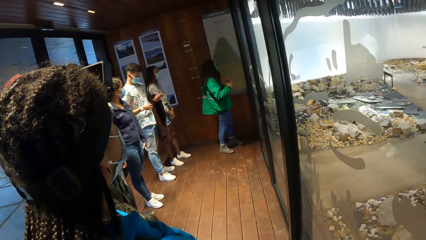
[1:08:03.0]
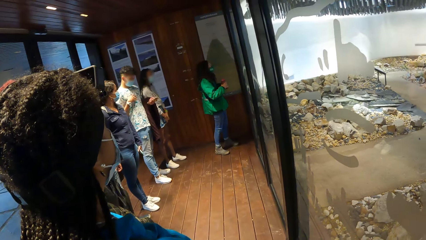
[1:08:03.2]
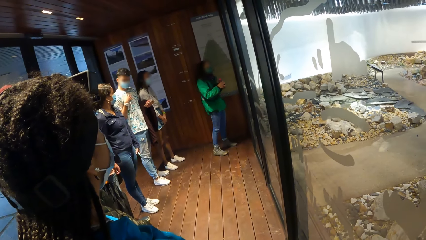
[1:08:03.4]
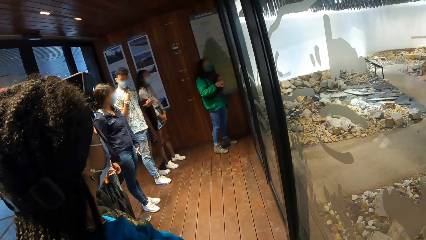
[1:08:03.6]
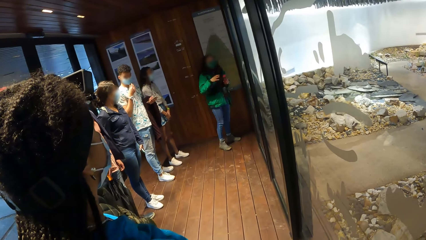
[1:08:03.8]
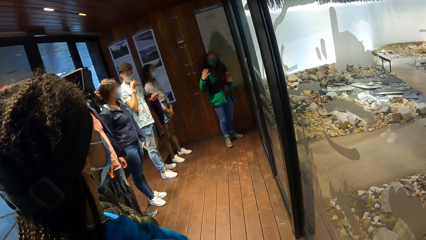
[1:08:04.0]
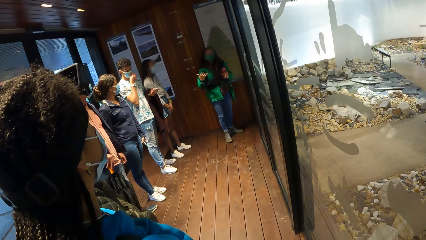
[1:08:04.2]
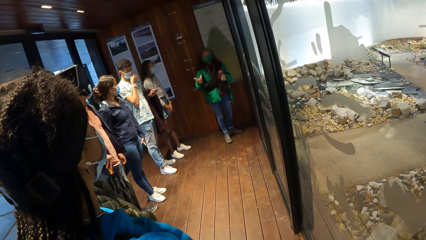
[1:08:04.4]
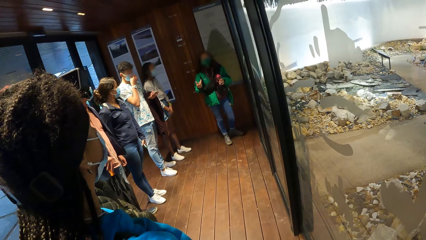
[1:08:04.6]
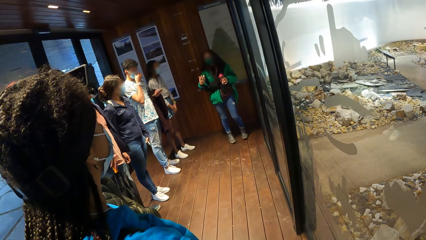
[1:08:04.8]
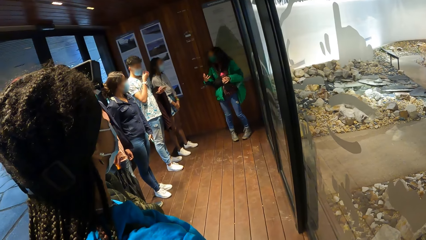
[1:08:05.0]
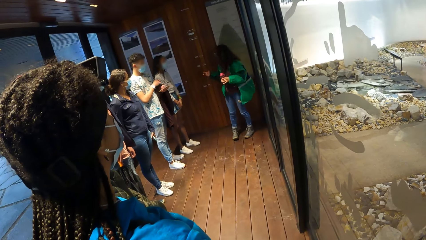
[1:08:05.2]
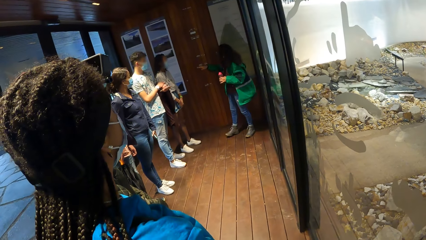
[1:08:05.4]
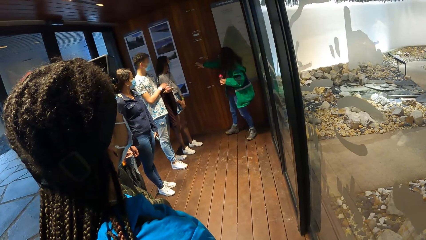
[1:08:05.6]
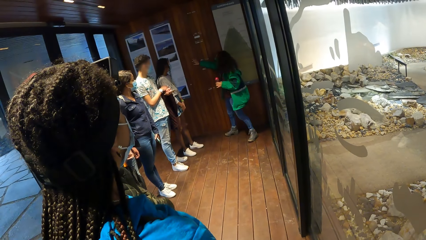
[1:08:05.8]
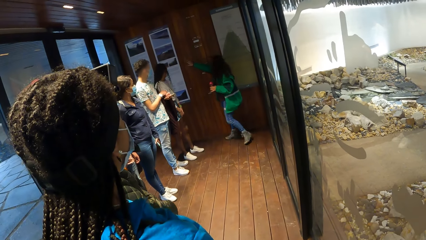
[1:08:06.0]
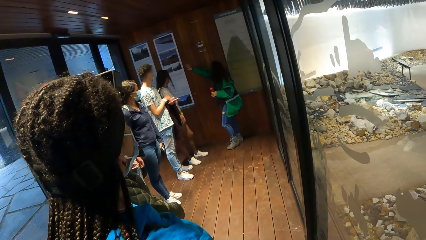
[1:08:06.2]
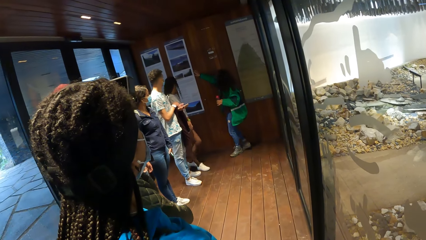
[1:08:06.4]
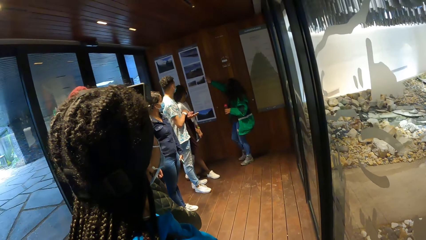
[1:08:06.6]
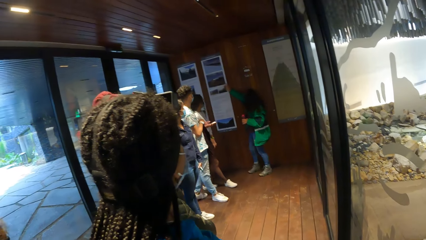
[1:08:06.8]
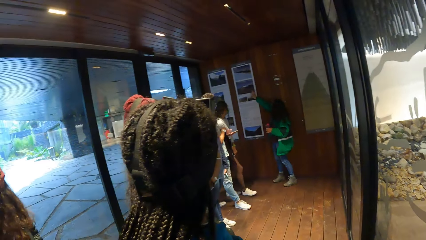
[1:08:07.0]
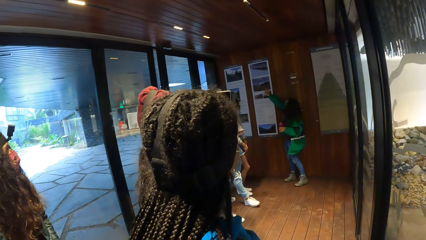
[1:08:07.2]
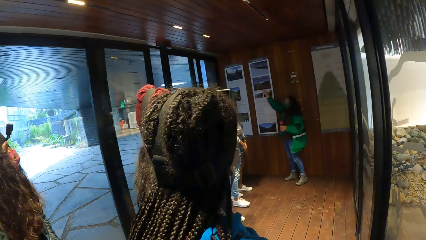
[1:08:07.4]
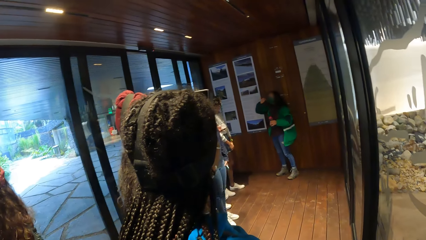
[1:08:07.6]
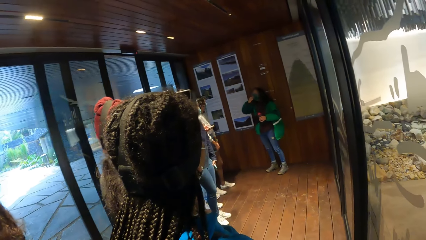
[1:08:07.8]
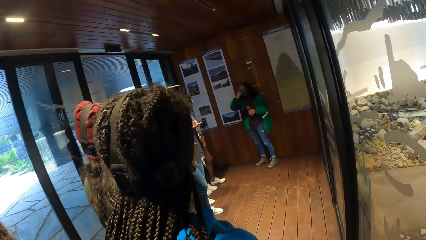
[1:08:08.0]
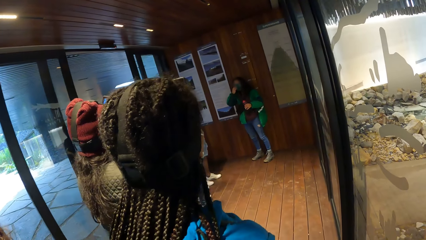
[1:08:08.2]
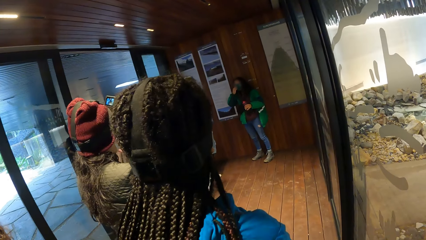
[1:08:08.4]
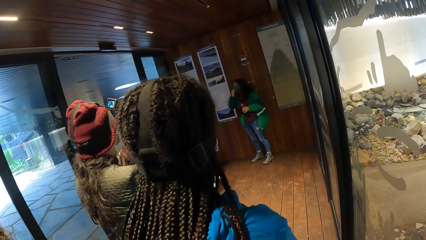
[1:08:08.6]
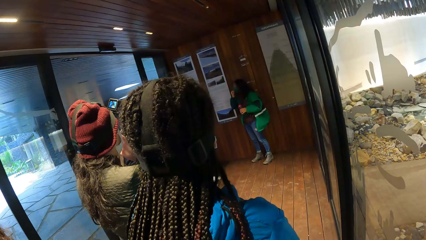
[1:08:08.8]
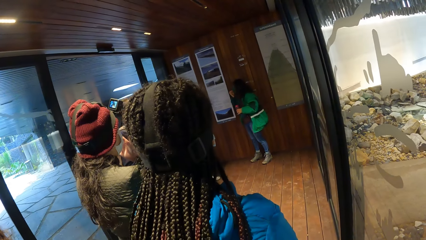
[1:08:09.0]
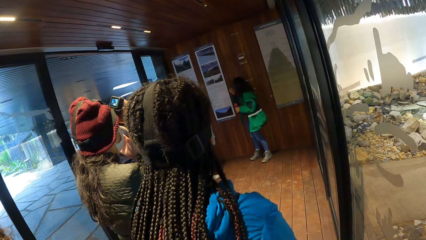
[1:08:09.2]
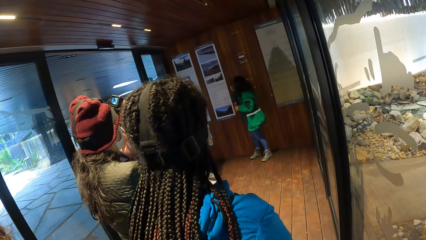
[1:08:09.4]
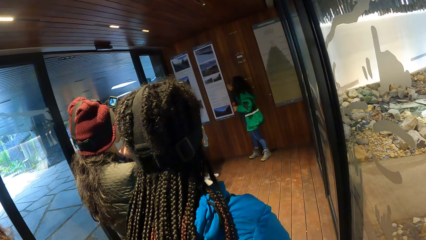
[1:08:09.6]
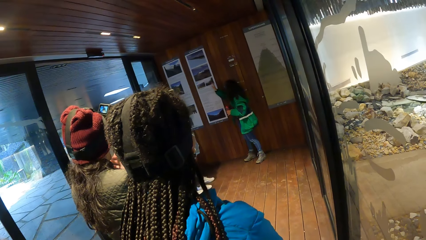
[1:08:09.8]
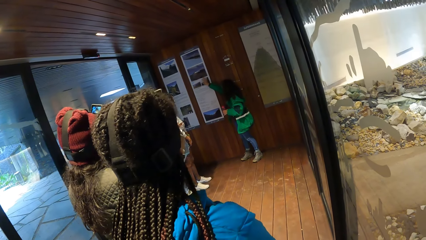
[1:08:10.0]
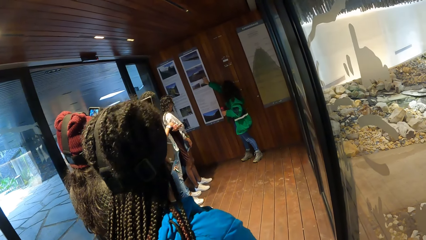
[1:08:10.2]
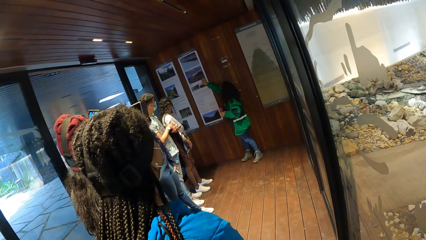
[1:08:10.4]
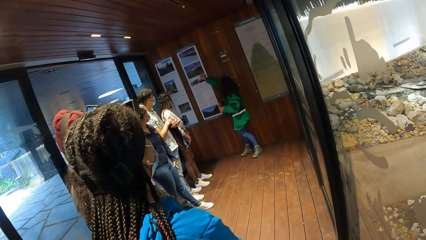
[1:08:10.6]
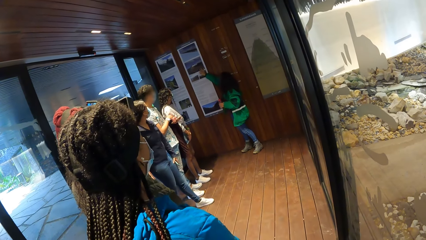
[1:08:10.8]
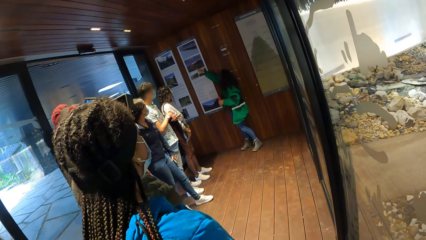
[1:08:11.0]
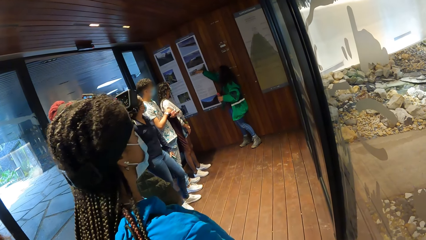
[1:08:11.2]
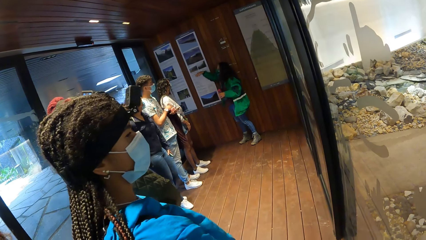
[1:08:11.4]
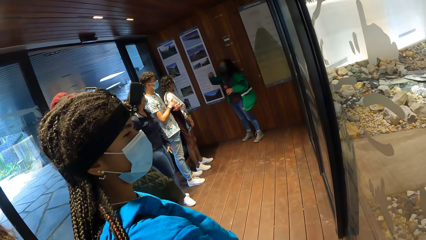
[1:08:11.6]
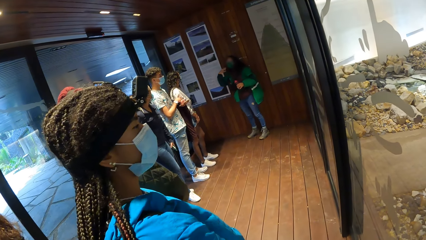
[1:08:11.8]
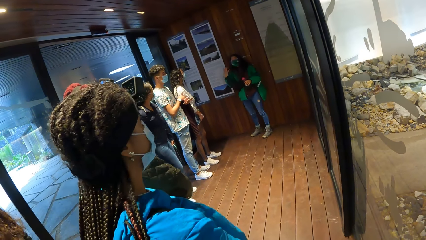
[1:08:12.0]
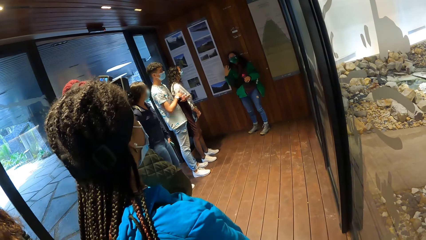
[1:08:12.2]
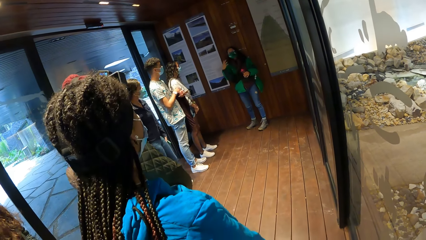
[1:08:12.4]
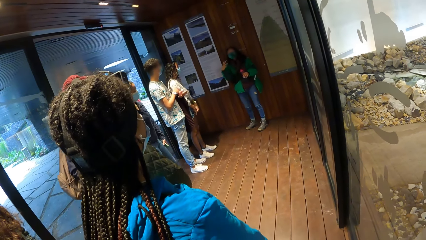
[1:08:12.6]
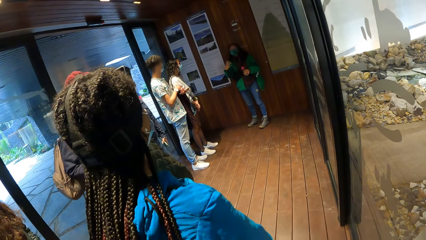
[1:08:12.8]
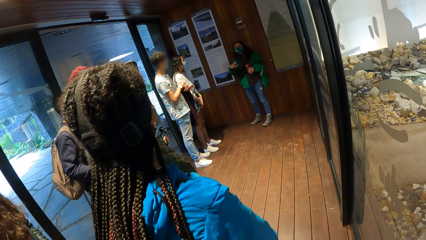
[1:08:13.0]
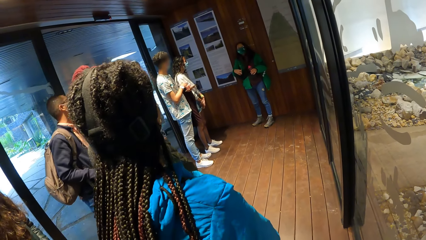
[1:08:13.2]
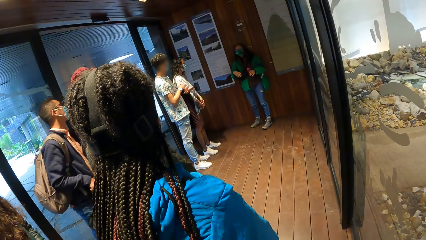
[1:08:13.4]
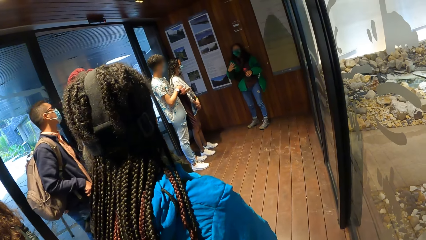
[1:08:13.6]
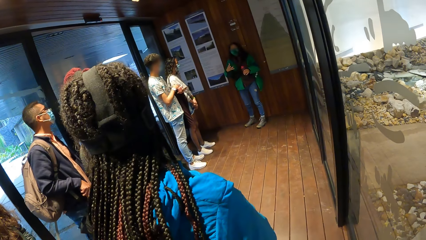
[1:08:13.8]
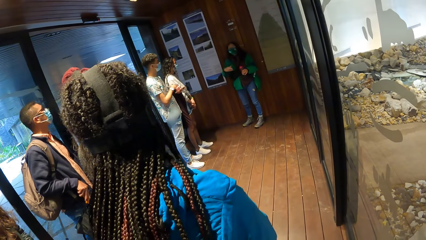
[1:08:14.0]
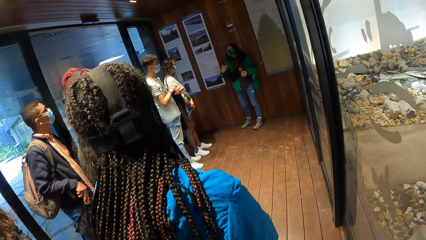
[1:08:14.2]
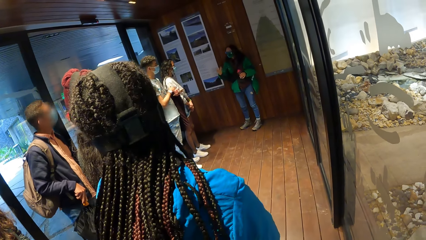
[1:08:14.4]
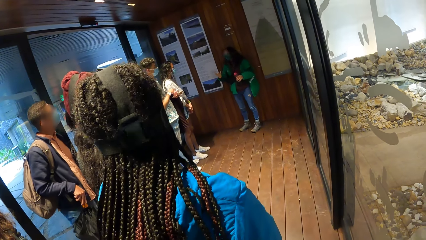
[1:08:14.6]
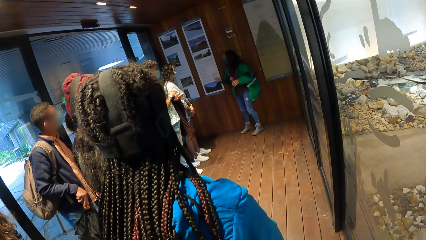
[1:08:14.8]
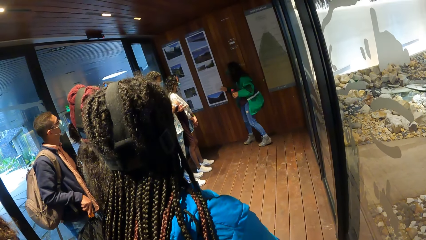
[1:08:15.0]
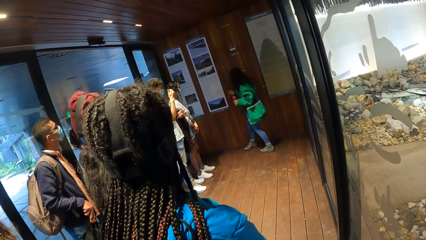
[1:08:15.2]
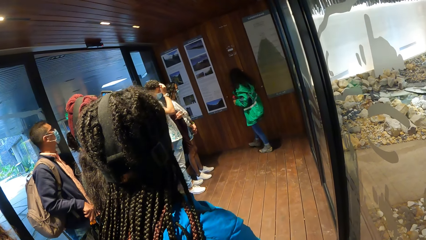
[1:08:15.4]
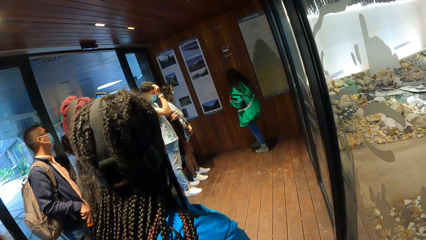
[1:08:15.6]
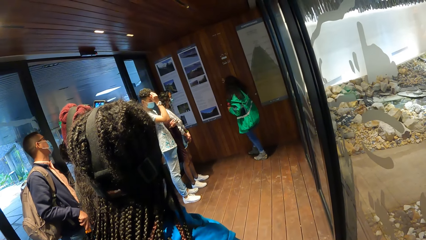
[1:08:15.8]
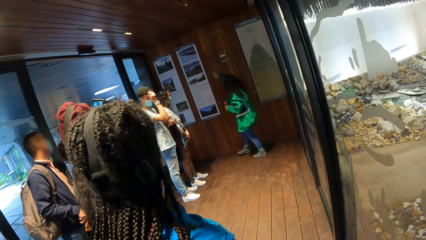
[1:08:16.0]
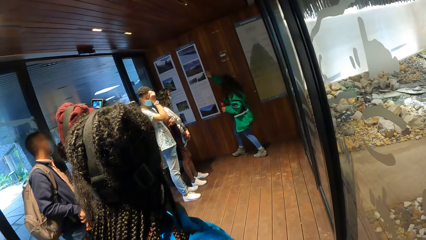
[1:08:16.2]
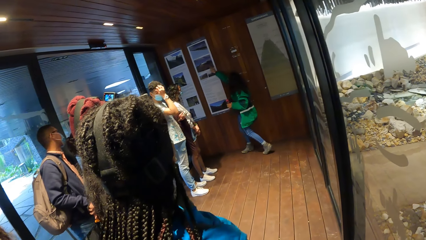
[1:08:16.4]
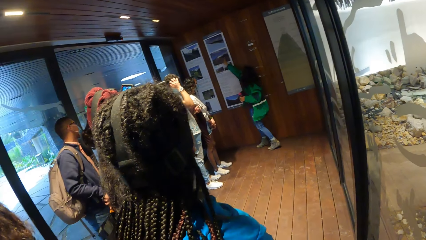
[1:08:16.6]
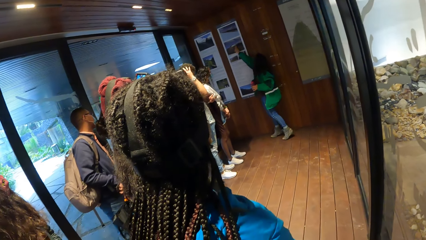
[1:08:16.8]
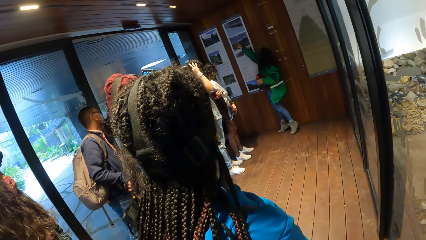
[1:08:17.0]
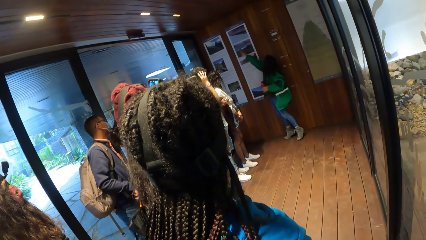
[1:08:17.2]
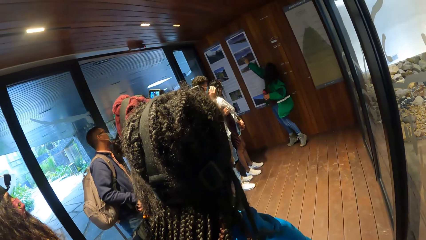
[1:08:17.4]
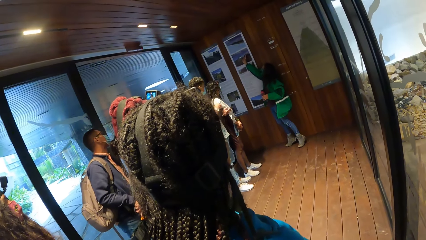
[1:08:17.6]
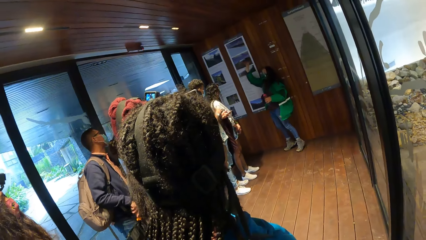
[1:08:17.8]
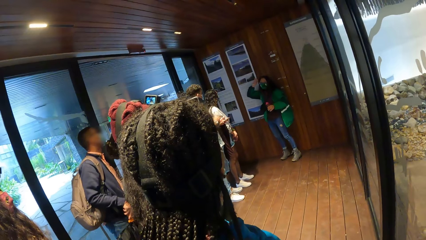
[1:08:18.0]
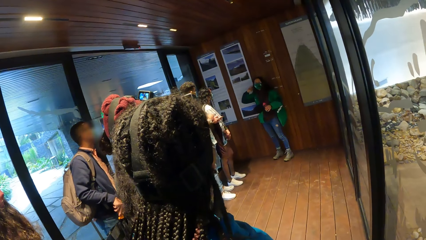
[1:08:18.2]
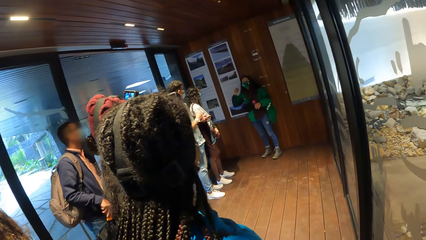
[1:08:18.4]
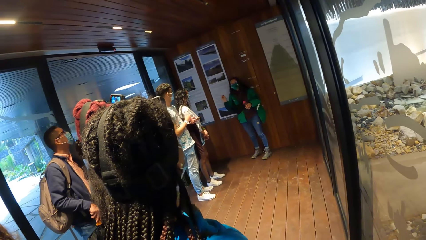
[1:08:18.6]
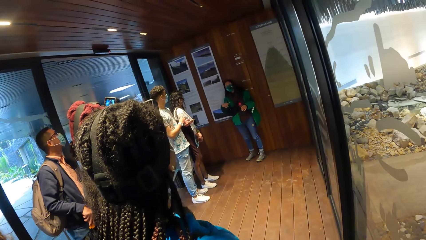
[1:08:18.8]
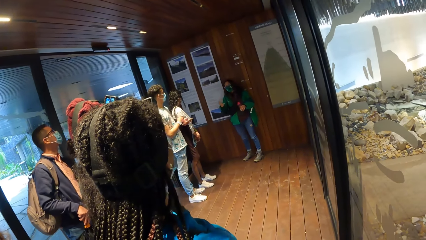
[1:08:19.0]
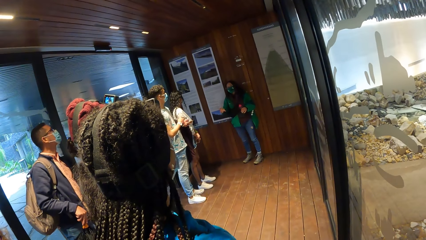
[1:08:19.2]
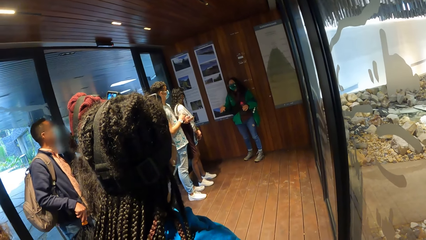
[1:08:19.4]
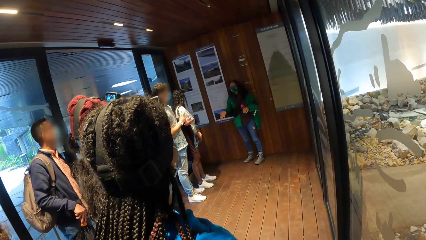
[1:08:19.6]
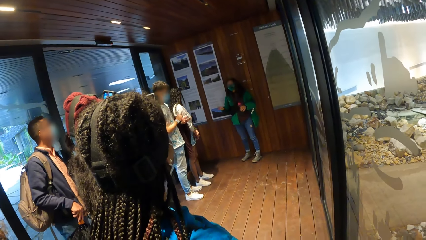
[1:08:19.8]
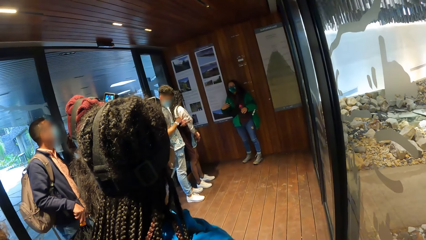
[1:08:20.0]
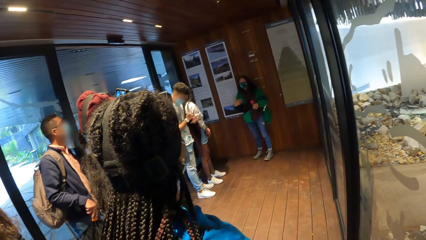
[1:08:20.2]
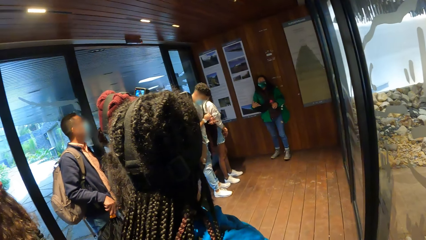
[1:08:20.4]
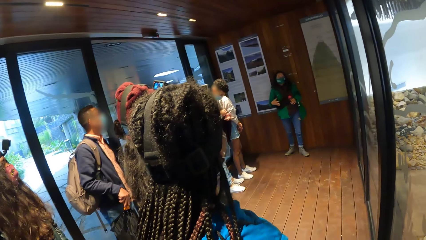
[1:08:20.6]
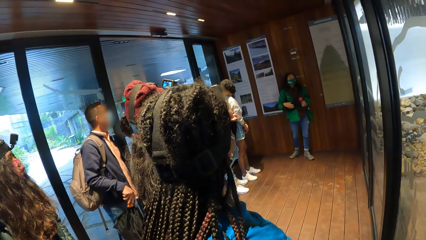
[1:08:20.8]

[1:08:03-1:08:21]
A man touches the mask. The woman passes the bottle from her left hand to her right hand. A lady steps forward. Another lady steps backwards. The woman touches a poster on the wall with her right hand. The camera wearer looks around. Another woman touches a nose mask on her face with her left hand. The first lady points at the chart and moves the hand. The man touches the hair. The man scratches his head with his right hand. The first woman touches the poster on the wall with her right hand. The first lady moves the hand.
